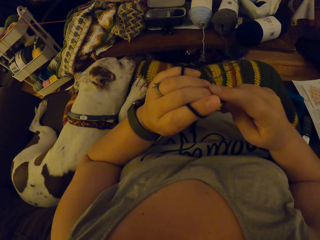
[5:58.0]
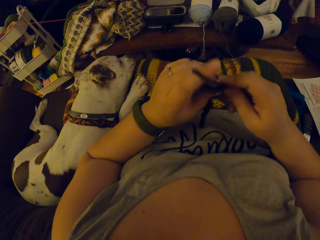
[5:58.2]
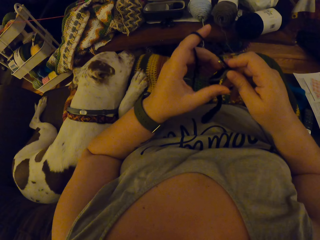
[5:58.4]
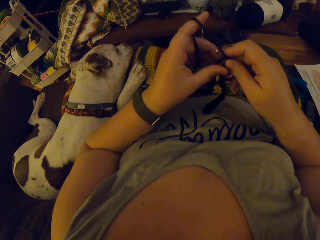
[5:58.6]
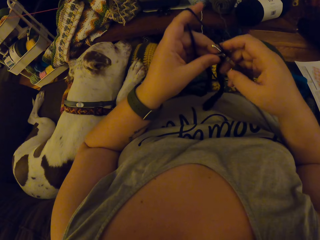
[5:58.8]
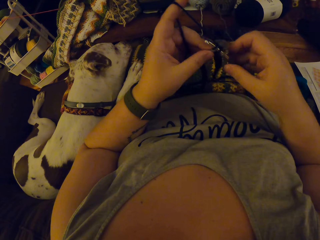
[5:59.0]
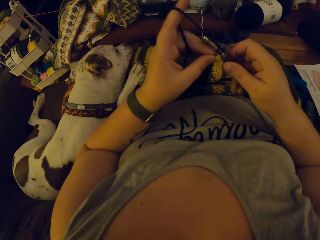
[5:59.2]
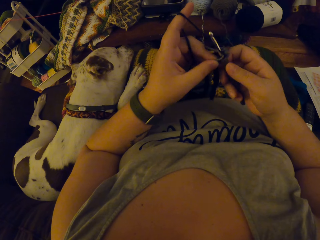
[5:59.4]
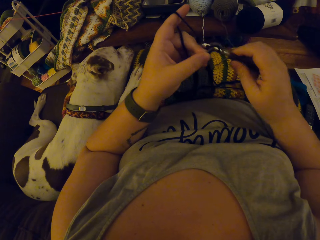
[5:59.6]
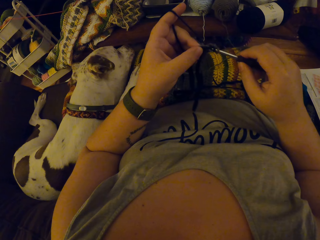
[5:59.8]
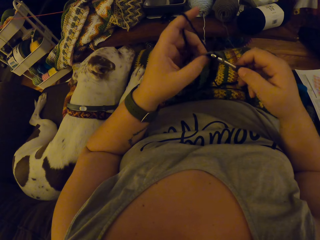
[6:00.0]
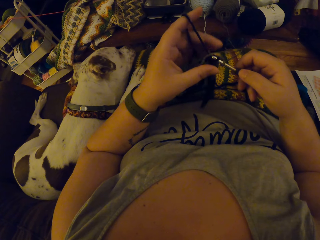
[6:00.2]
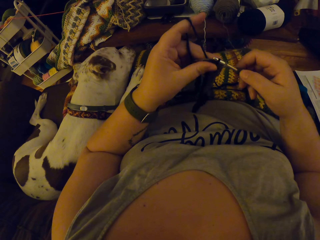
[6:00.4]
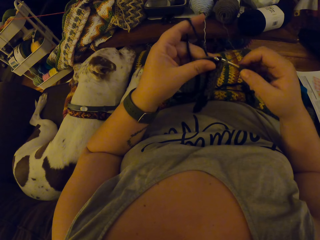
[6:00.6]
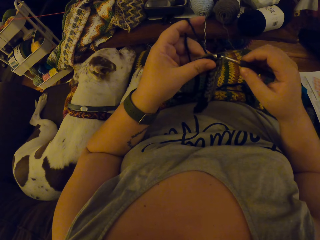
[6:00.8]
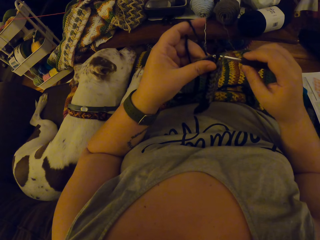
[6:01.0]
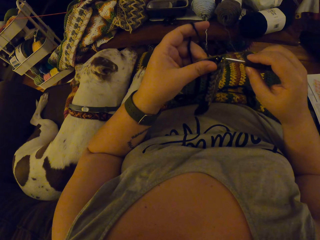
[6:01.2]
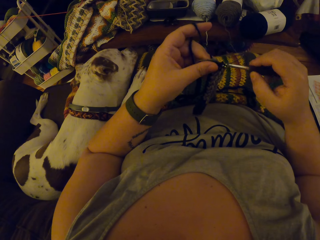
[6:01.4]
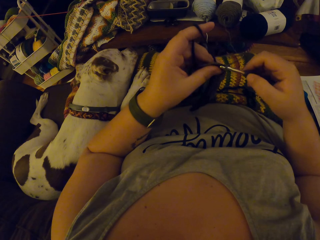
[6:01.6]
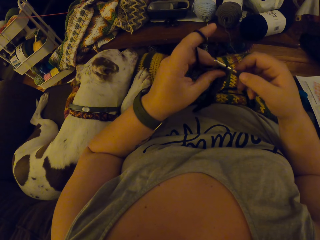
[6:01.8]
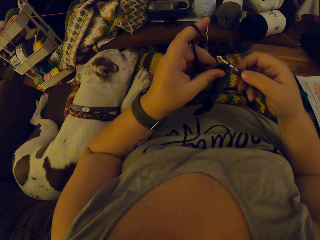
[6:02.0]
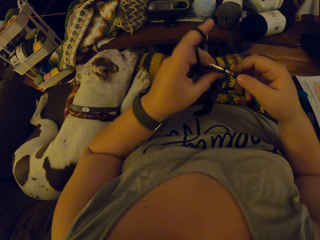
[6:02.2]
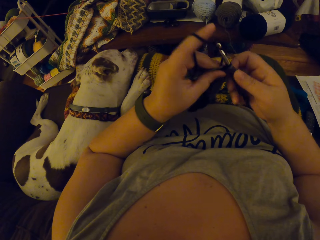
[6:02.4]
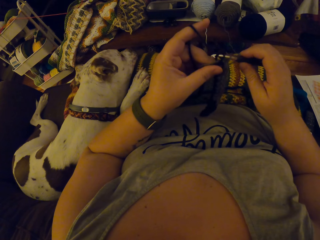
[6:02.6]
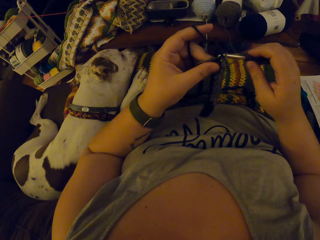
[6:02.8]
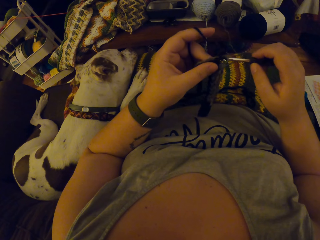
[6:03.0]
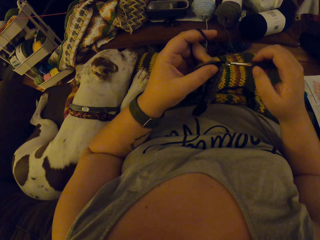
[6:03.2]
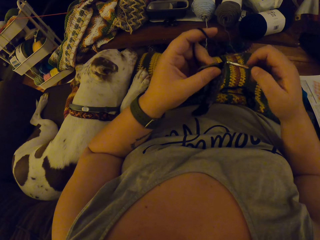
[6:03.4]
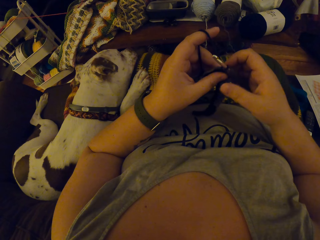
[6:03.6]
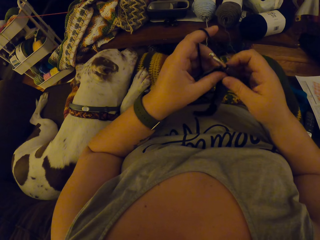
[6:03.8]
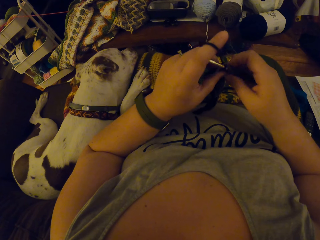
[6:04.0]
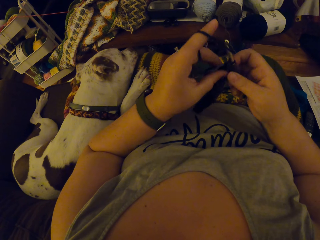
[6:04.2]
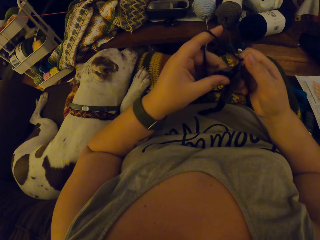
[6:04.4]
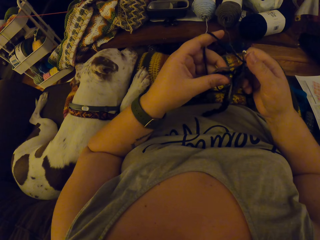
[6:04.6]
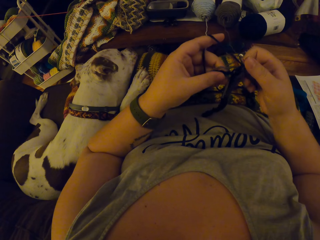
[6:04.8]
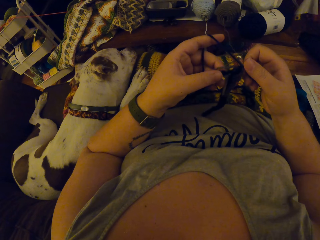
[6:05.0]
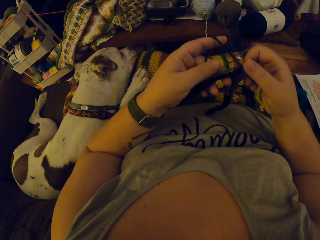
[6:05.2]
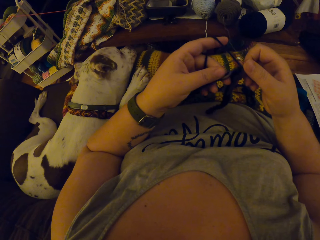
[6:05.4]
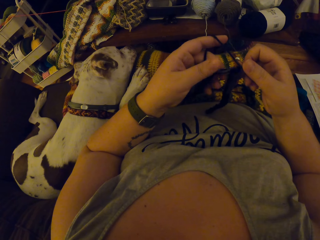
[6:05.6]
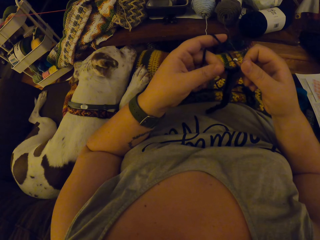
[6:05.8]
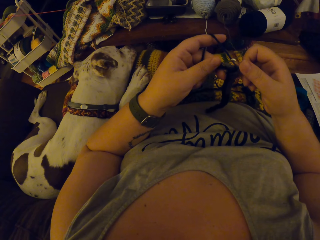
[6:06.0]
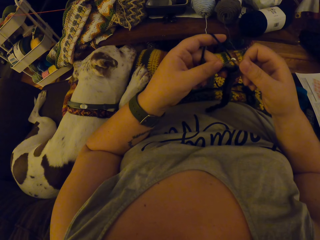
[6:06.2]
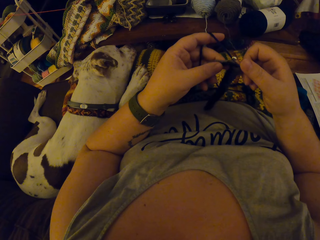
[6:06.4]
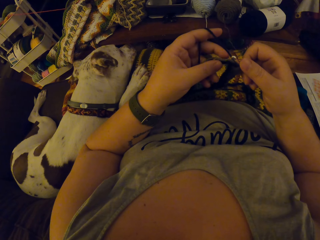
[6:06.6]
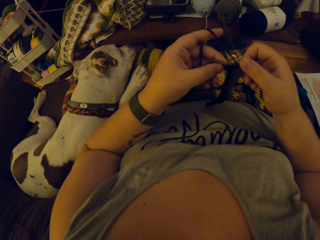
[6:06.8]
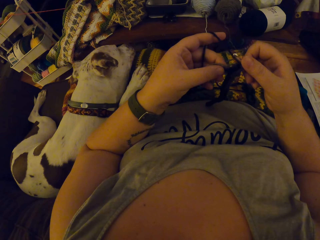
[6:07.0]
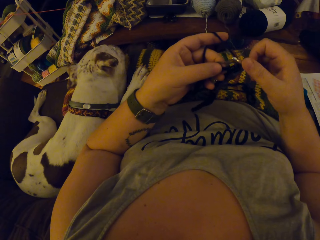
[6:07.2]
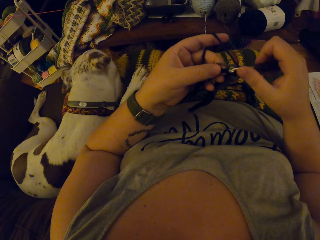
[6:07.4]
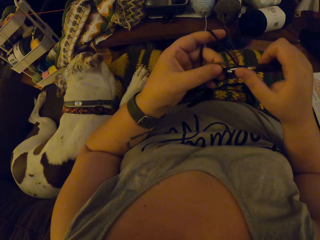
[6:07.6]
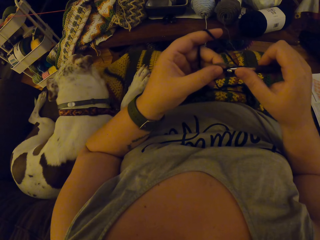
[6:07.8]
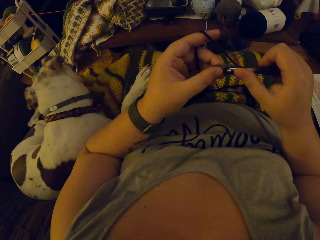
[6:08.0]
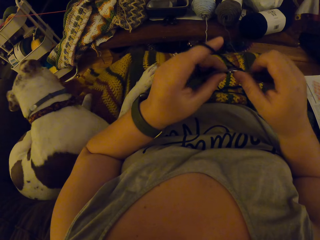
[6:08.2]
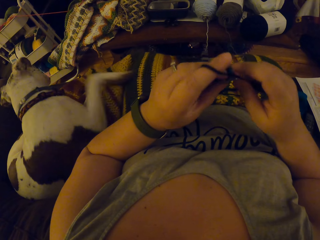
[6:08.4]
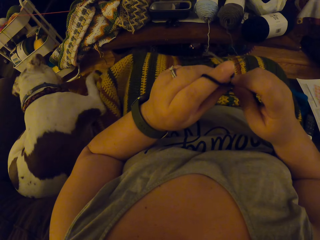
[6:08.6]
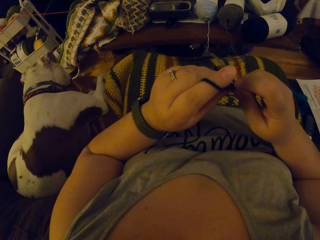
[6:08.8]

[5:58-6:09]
The camera wearer knits with a knit needle. They inspect the cloth.

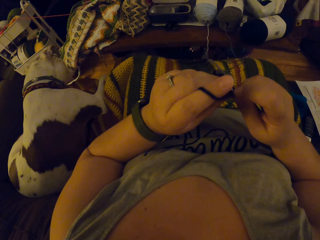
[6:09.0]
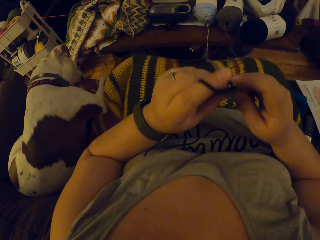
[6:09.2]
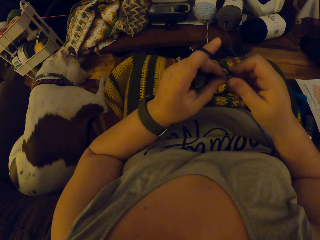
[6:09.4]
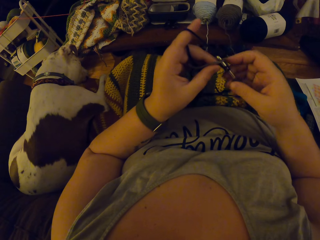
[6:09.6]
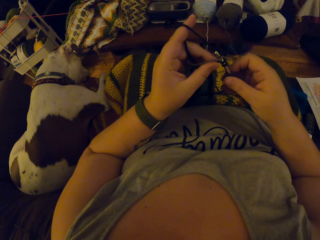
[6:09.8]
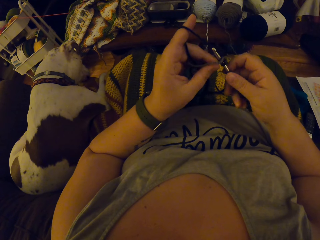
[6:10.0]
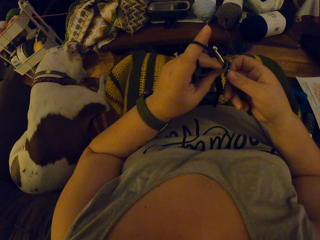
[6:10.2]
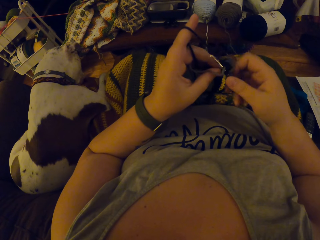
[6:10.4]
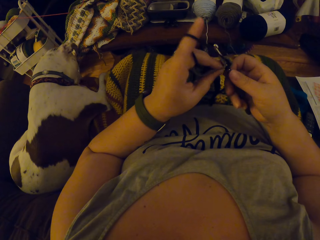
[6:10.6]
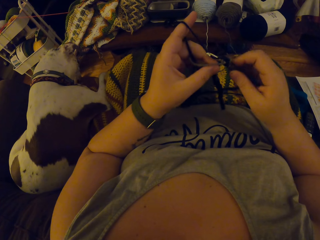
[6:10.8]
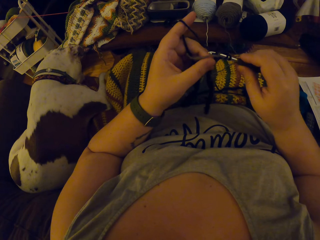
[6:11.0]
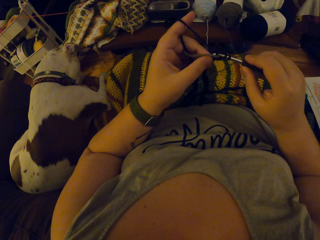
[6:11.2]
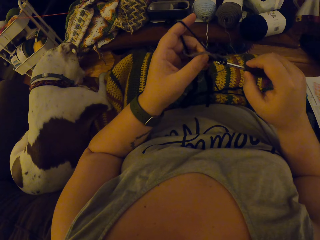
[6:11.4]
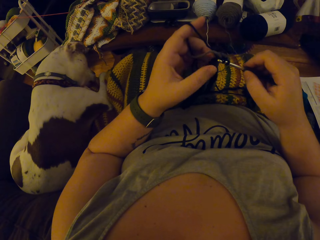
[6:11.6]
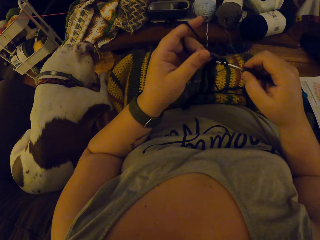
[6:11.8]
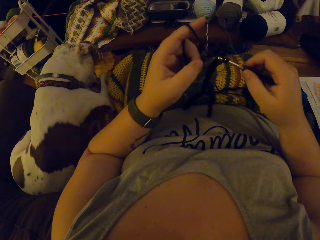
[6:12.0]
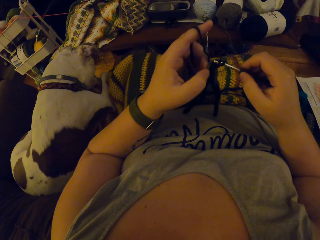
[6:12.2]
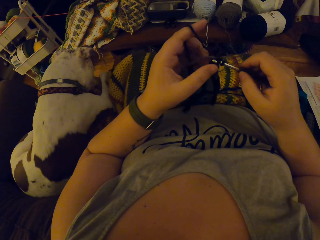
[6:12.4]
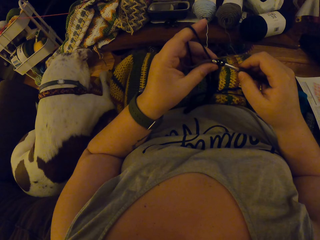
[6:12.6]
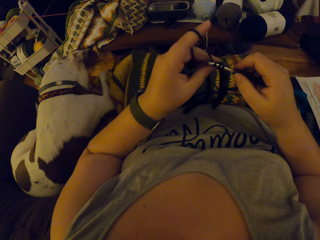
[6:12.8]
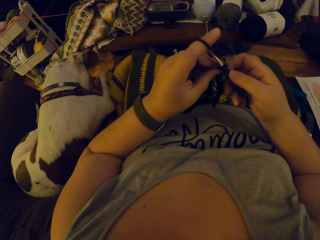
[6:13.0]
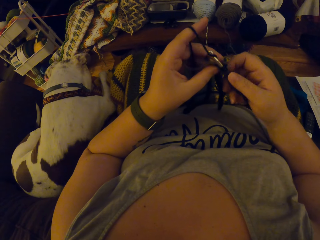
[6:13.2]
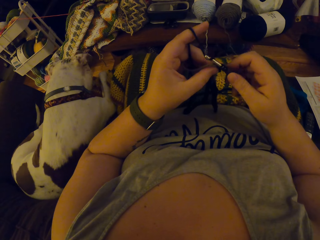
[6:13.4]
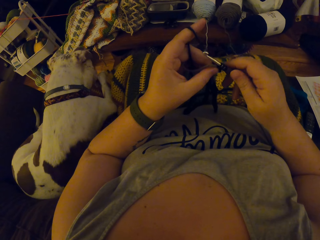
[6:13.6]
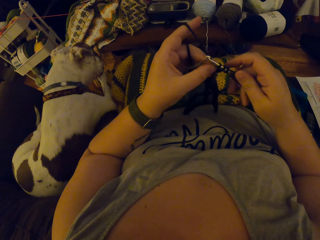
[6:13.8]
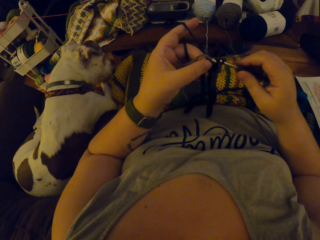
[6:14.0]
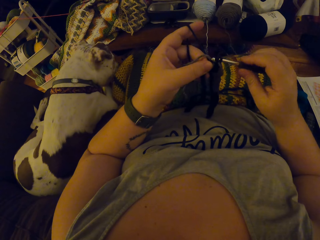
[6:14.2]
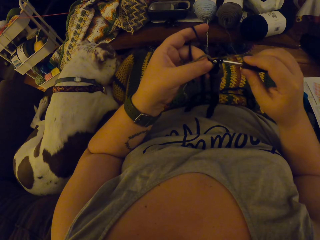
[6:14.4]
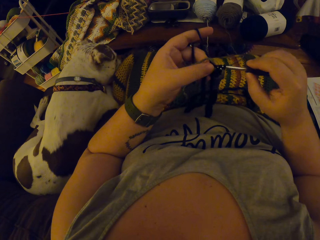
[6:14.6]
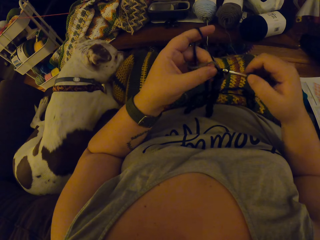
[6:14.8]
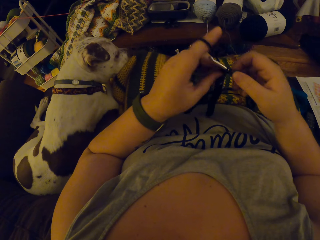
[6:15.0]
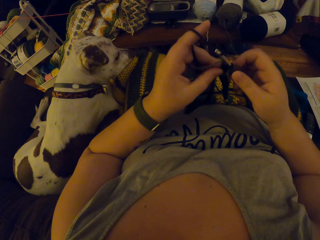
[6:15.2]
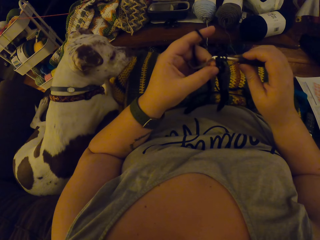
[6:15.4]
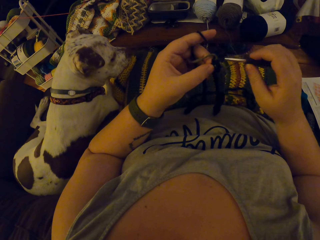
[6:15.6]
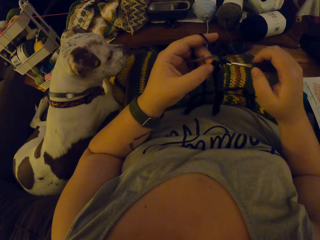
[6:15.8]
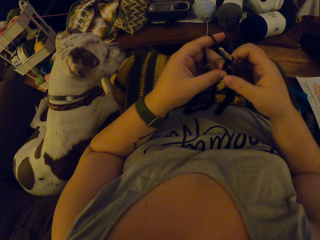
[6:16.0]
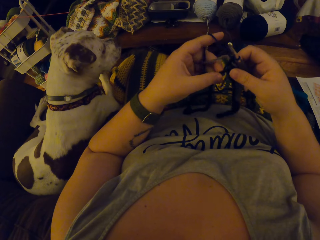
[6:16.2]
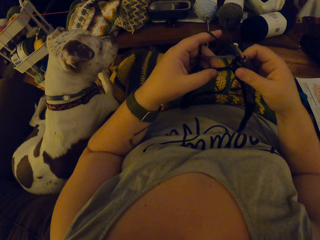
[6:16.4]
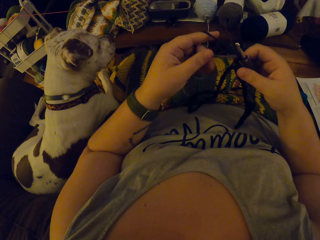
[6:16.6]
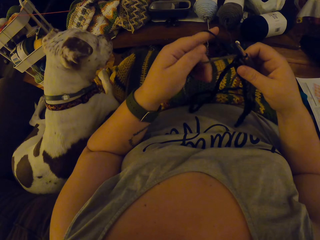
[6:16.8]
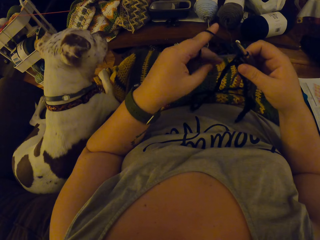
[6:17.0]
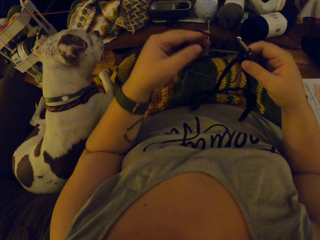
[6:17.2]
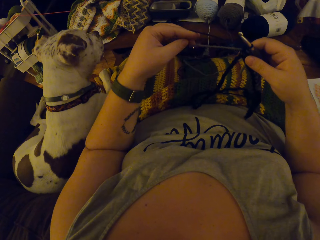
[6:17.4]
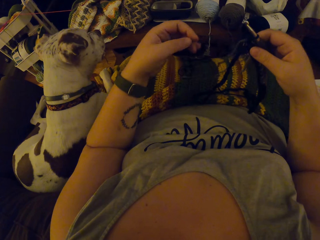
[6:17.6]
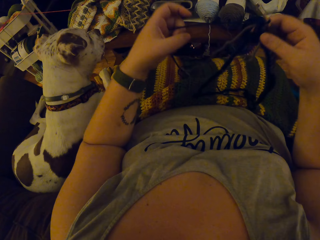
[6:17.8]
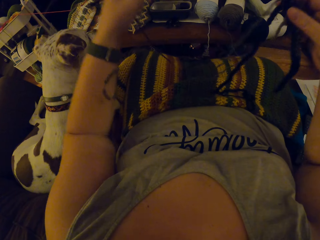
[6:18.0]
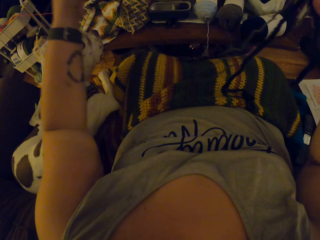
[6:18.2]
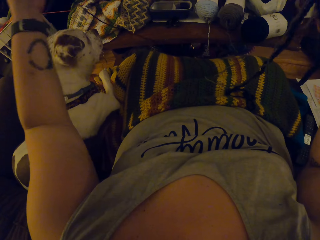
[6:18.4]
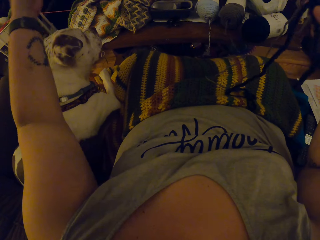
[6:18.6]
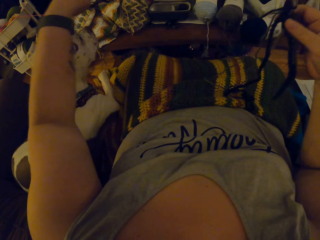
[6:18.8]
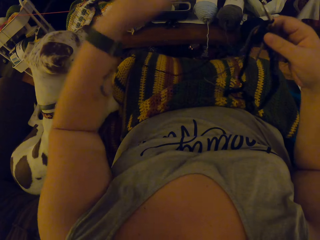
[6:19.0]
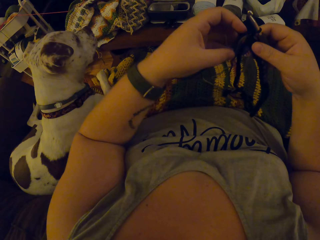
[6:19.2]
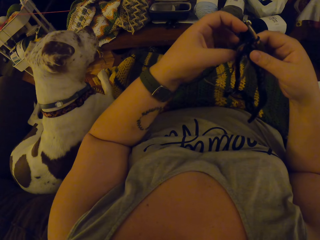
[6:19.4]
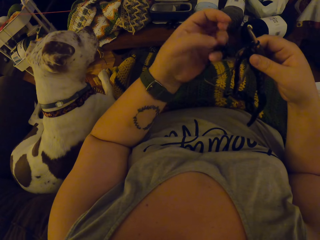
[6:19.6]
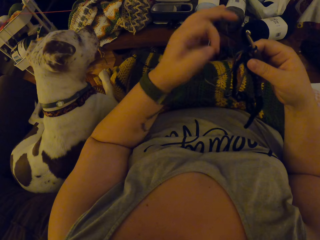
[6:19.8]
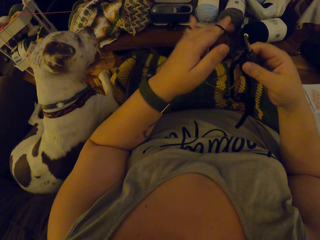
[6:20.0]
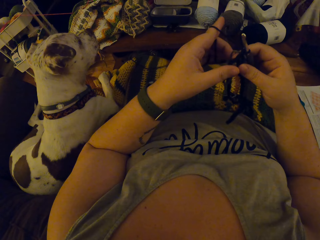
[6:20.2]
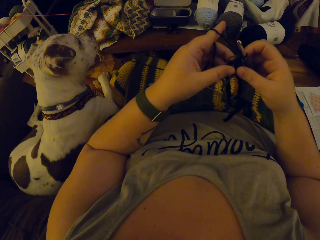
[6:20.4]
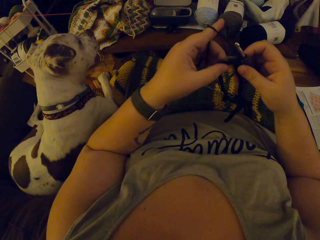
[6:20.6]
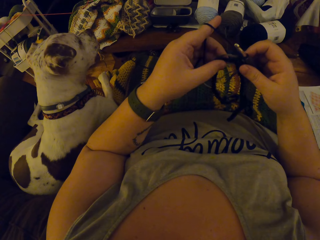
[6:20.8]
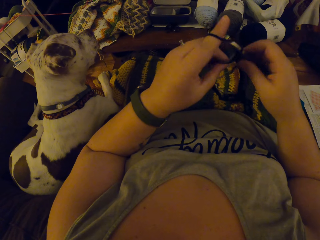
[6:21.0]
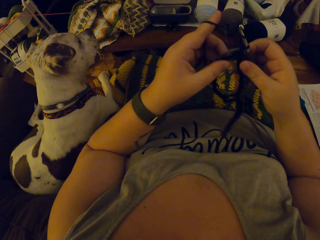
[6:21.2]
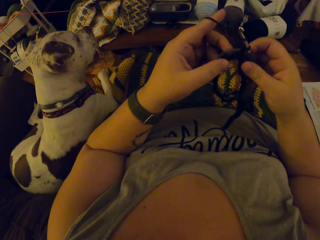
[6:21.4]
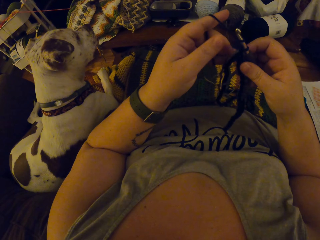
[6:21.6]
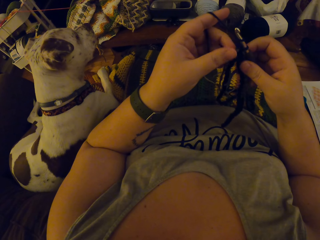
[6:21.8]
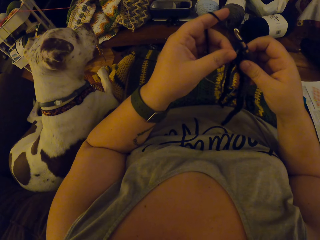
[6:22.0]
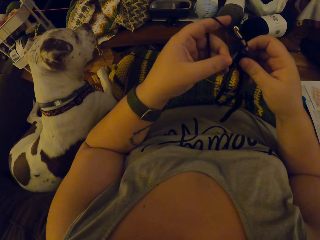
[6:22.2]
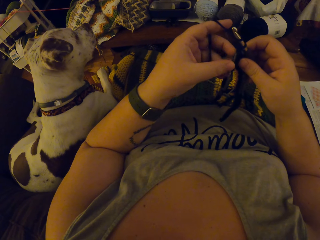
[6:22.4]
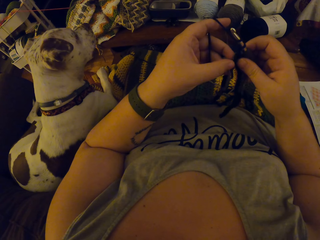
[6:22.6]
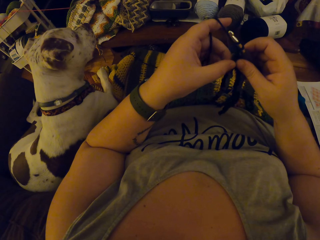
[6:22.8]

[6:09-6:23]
The camera wearer knits with a knit needle. They pull a yarn. They inspect the cloth.
